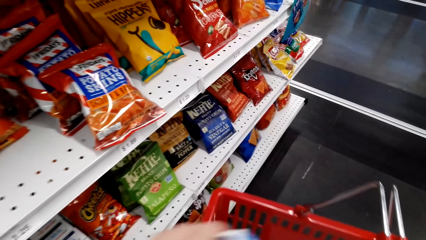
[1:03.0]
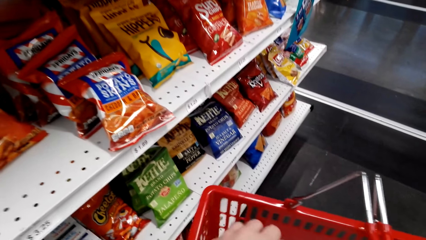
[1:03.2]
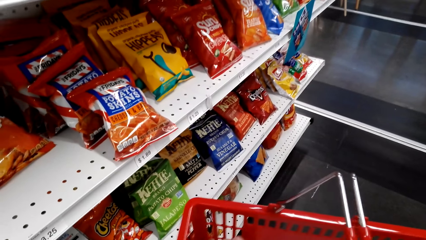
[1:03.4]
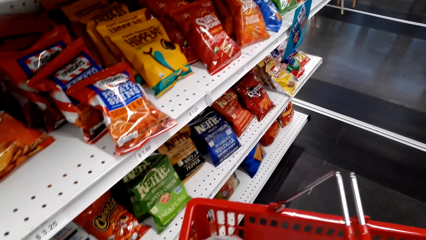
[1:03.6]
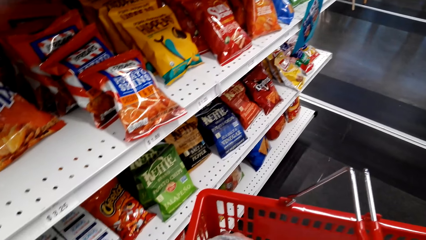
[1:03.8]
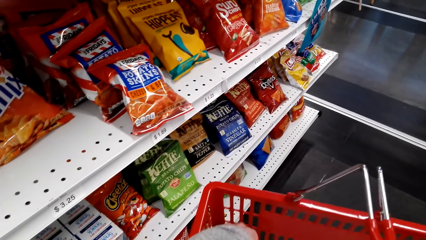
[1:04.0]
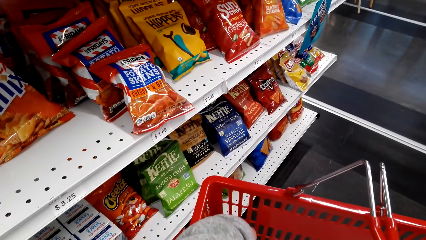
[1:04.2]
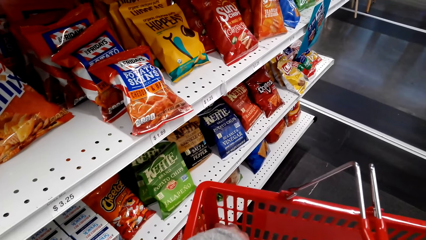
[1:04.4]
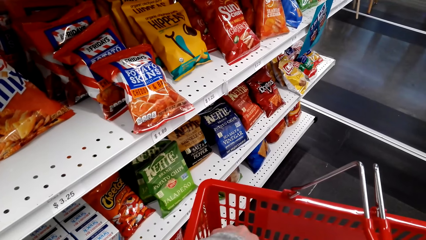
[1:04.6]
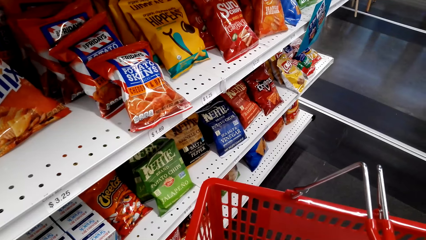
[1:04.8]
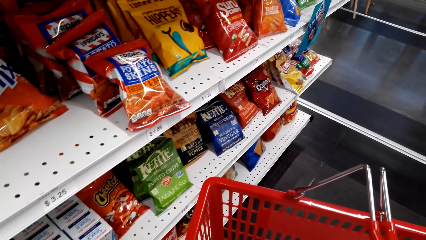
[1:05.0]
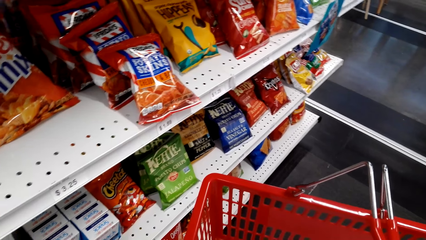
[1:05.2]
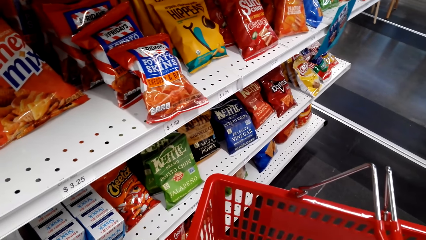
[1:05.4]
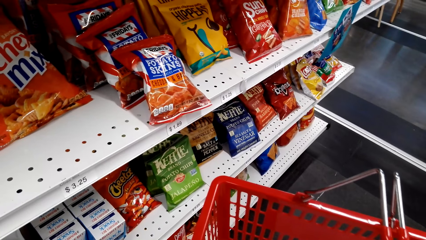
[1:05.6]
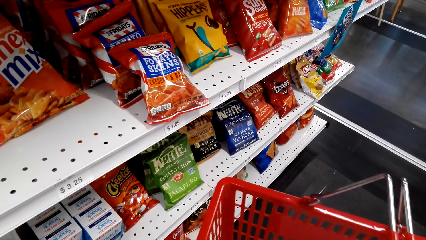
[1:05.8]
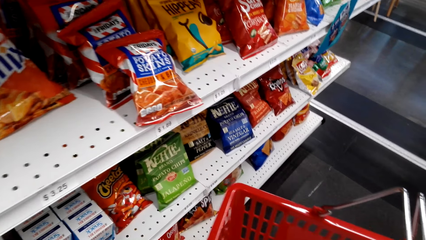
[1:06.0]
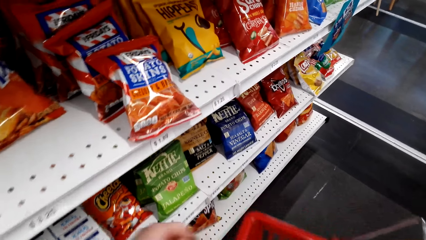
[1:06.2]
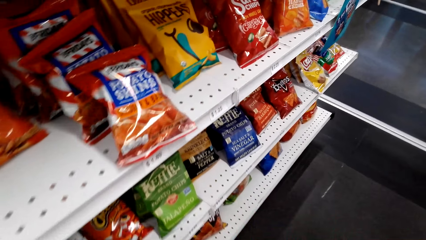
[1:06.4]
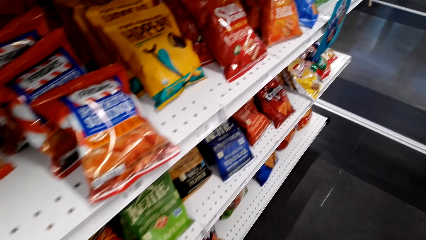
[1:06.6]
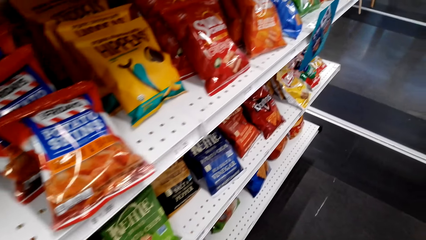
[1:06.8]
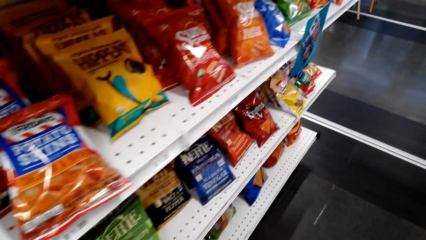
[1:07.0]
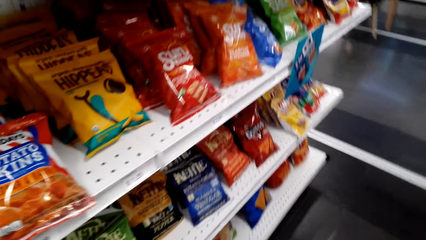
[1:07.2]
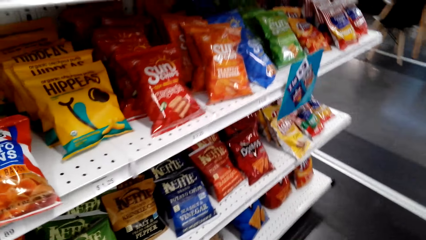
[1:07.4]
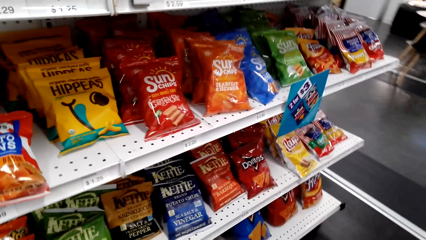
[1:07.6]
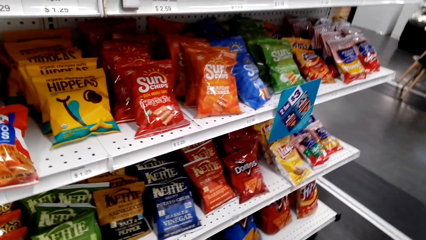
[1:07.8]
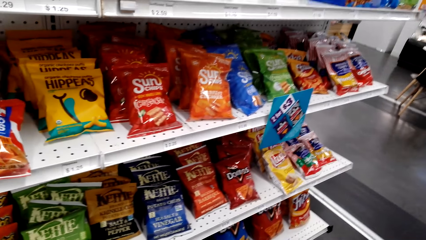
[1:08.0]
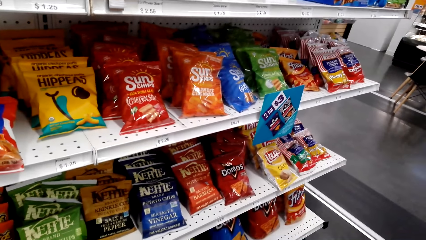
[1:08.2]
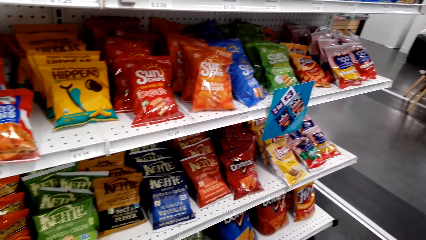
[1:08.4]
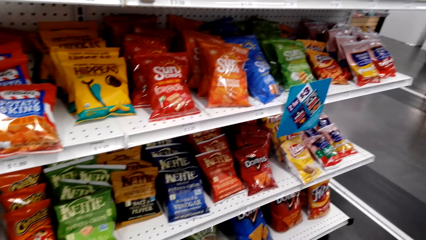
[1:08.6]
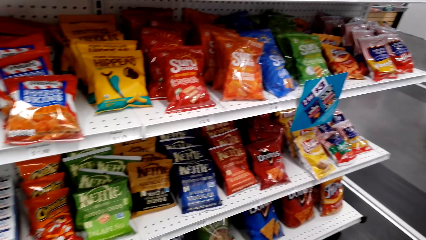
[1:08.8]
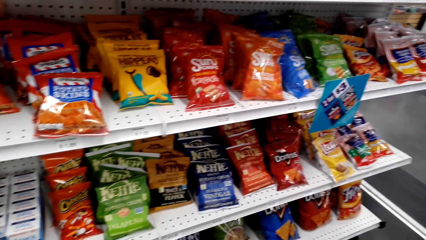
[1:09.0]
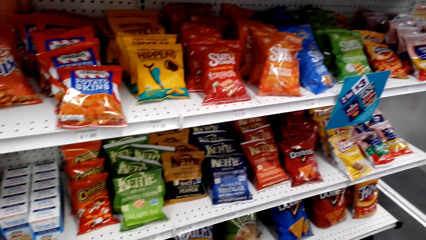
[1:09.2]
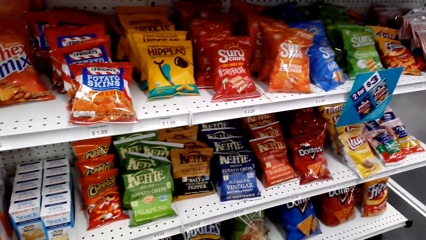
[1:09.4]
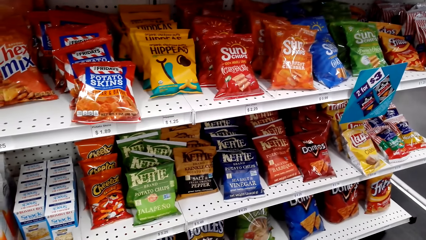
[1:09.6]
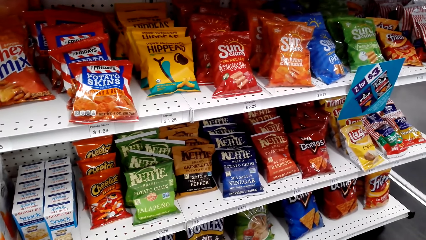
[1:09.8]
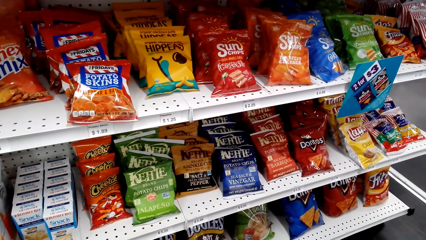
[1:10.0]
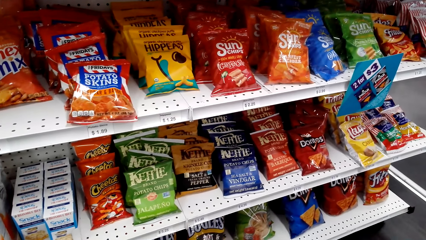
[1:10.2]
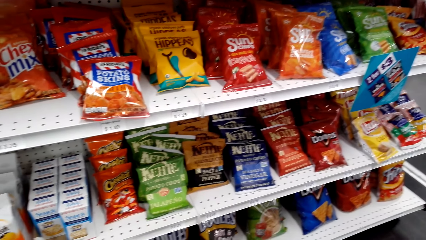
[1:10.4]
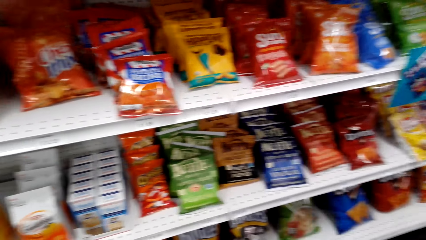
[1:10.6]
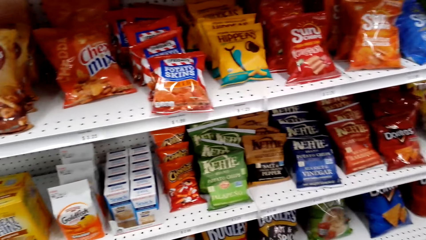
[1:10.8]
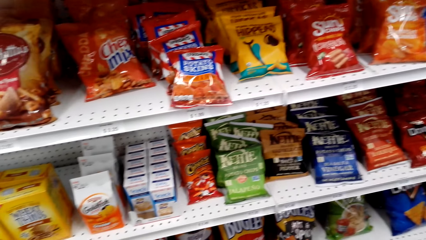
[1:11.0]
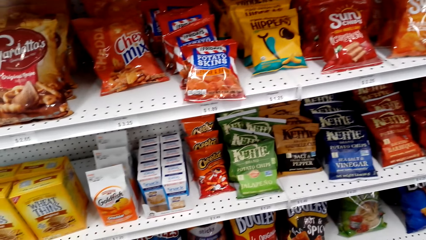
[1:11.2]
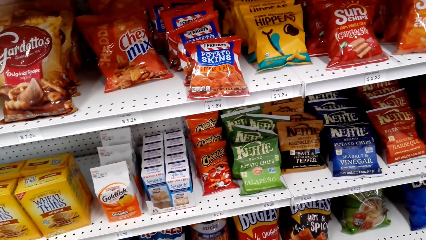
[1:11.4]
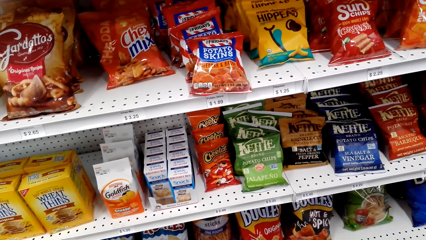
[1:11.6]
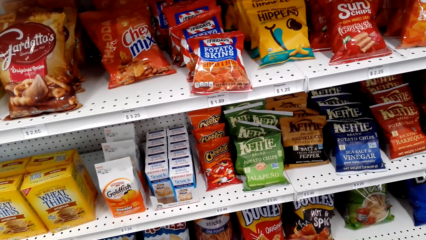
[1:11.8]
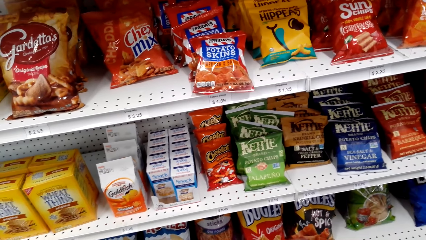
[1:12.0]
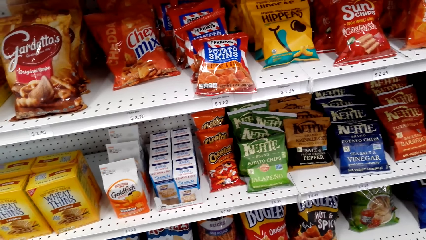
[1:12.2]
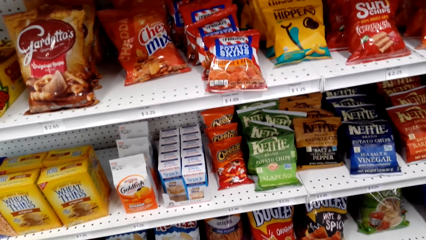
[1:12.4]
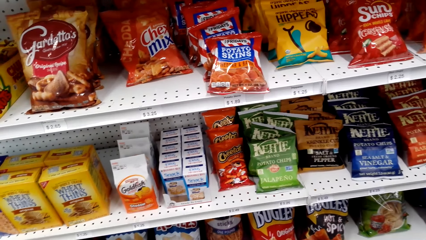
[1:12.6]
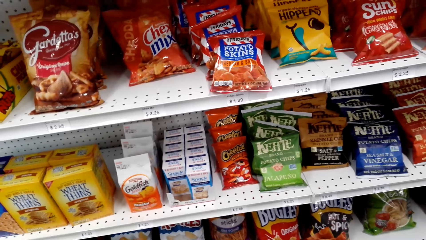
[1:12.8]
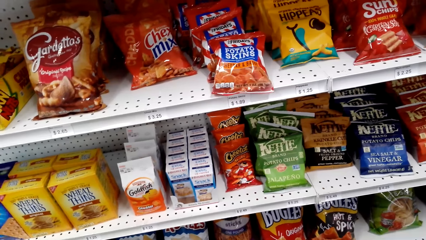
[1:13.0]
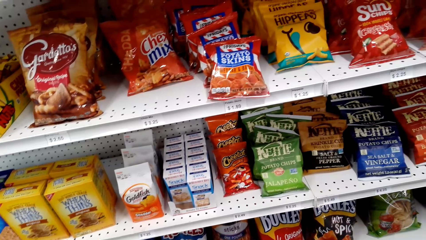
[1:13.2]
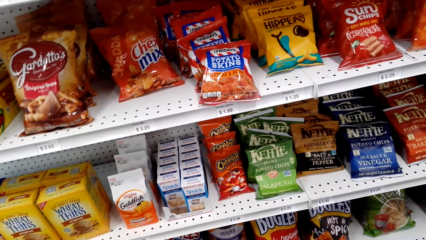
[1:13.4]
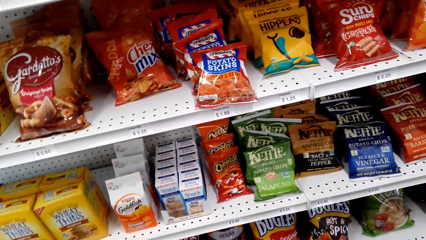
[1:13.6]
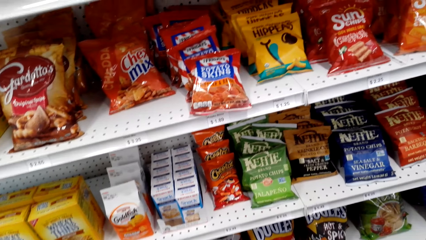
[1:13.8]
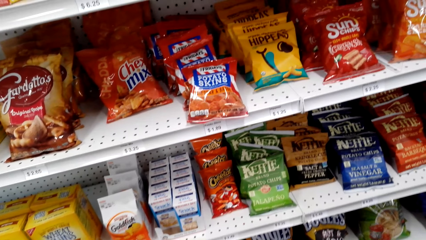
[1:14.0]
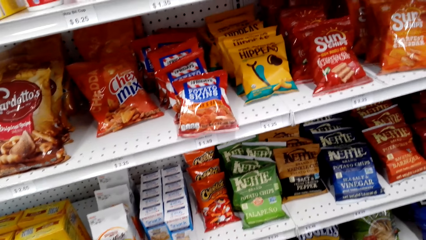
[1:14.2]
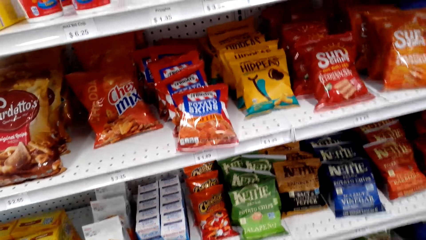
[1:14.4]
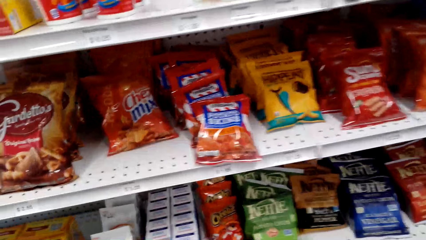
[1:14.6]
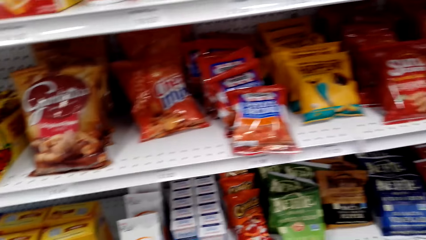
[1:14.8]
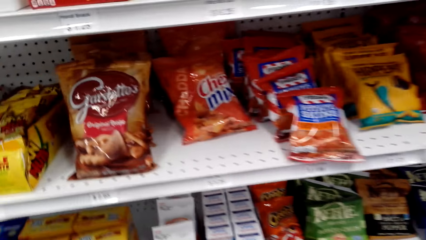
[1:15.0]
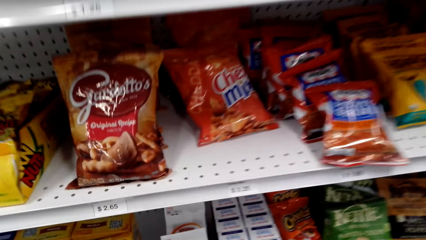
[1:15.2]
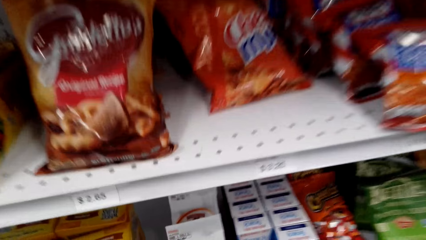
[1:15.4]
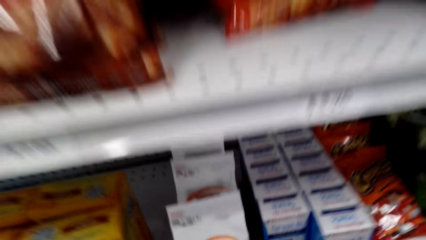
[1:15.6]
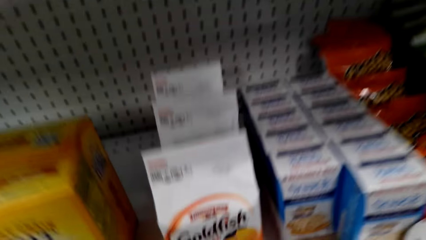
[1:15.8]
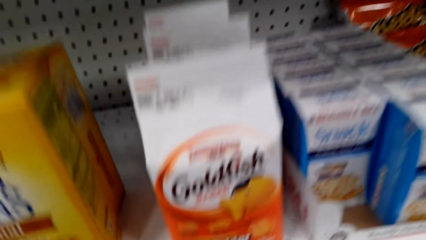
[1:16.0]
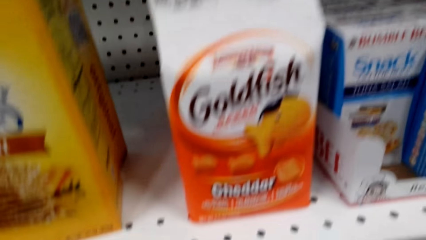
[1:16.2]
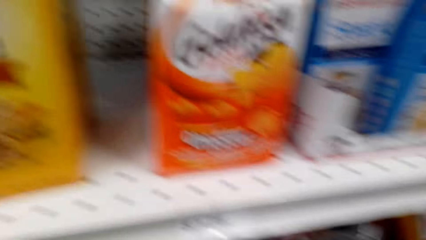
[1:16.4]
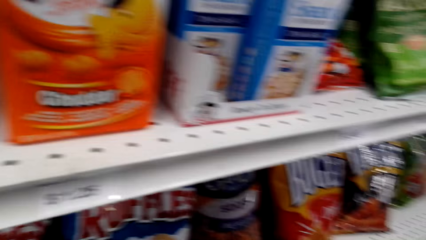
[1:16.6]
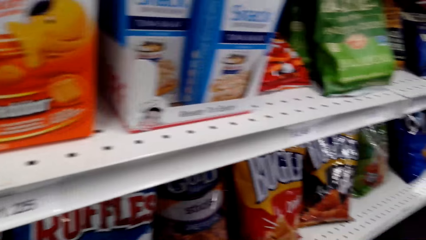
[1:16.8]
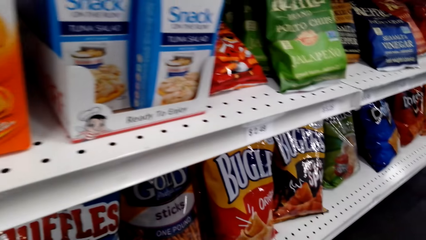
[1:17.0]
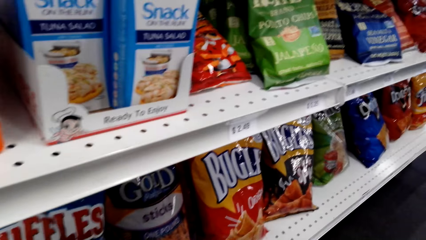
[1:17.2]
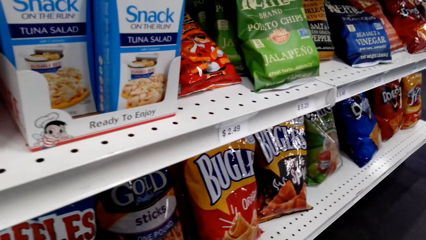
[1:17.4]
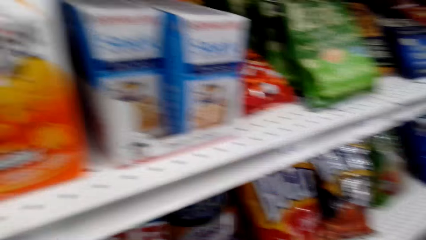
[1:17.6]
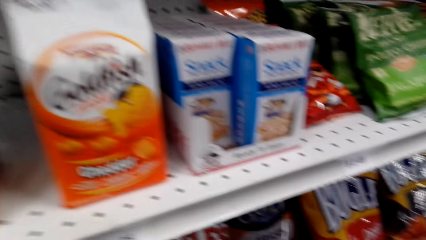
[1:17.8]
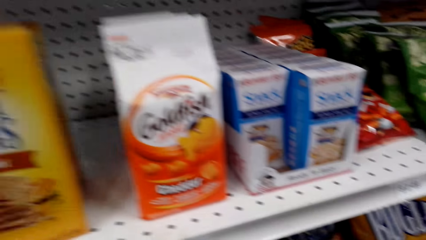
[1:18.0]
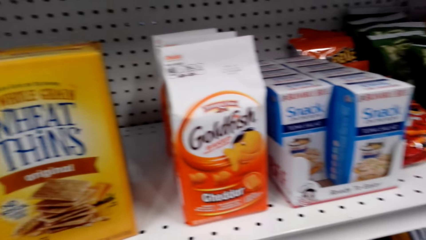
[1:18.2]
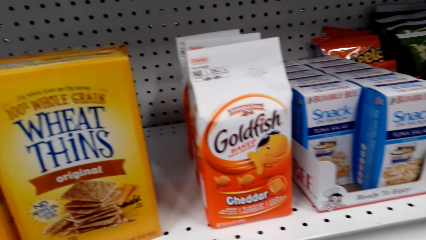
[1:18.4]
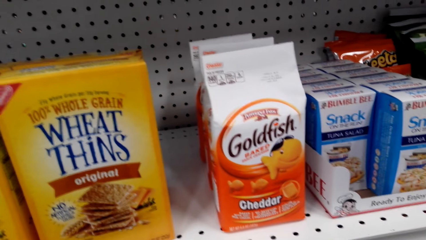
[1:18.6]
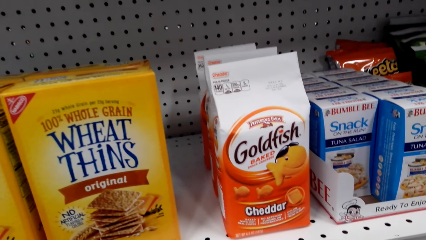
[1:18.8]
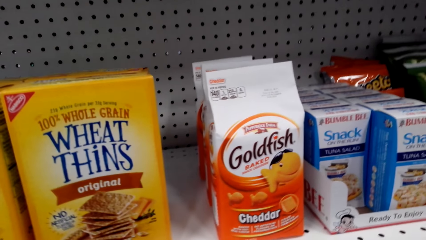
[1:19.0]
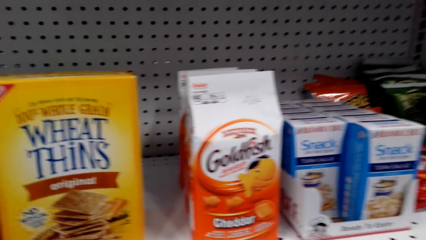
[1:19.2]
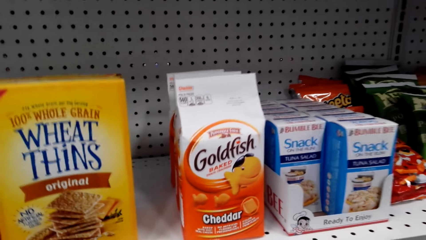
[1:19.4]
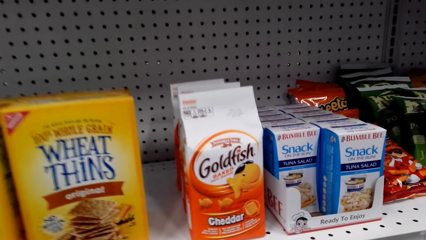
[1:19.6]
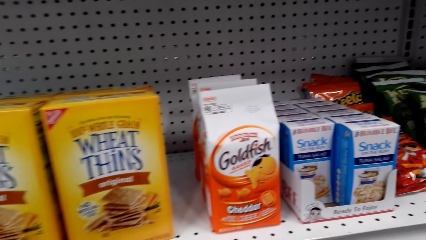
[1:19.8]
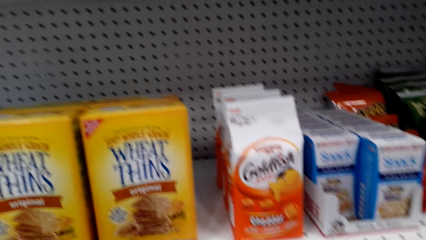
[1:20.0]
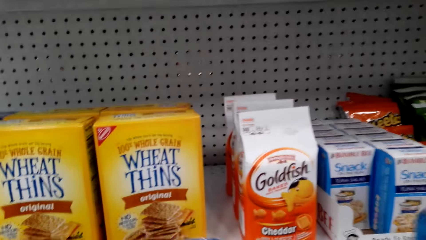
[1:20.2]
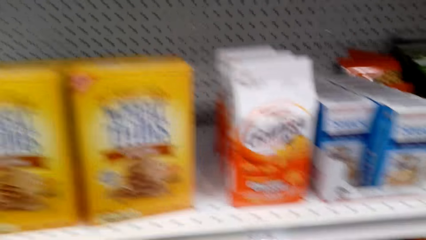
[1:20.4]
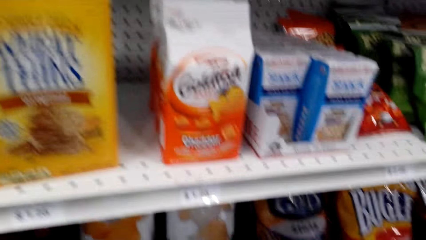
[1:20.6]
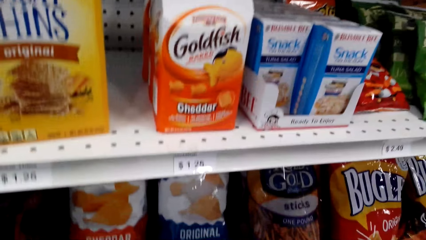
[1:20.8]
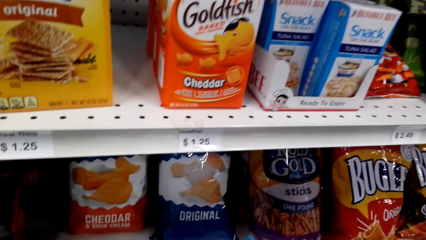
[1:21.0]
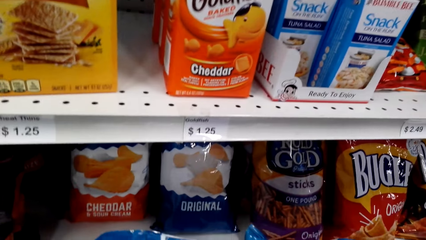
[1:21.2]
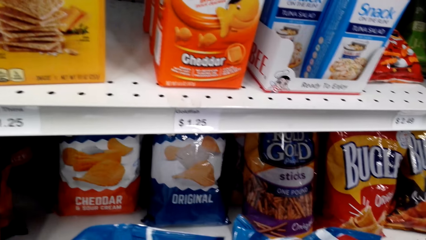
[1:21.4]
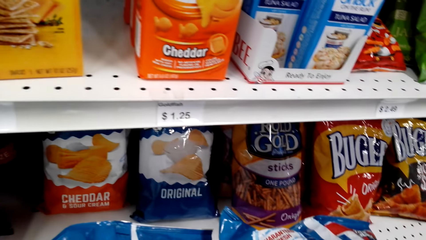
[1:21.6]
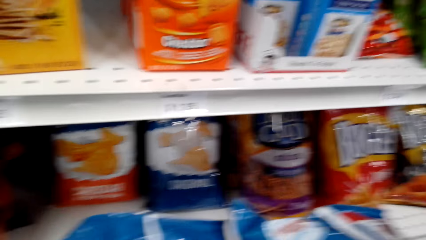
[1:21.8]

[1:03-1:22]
A woman puts the product inside the shopping basket. The woman observes the products on the shelf. The woman moves around.
